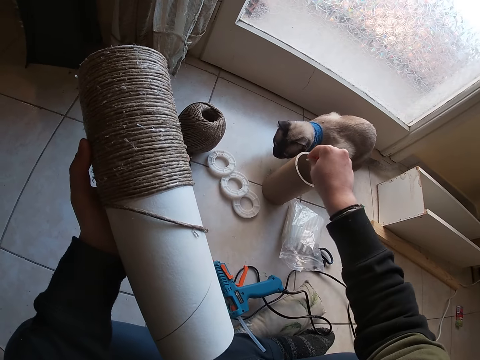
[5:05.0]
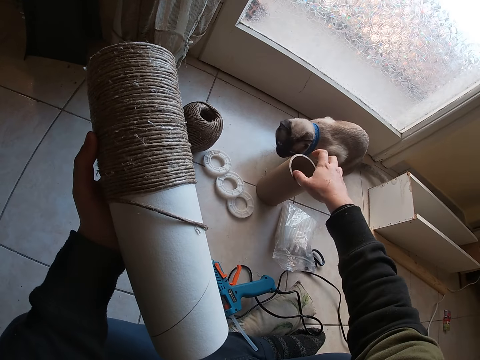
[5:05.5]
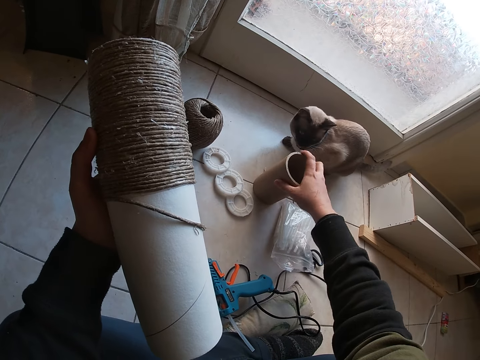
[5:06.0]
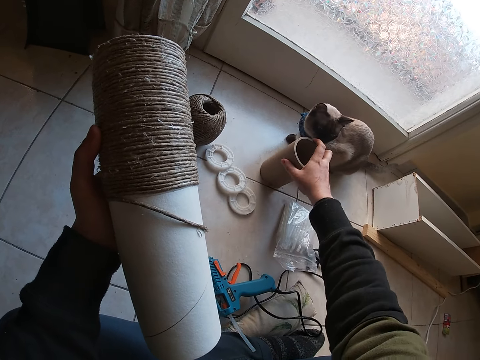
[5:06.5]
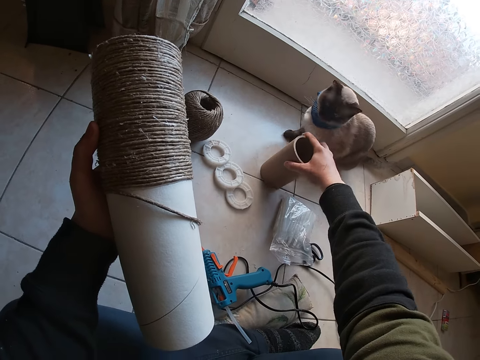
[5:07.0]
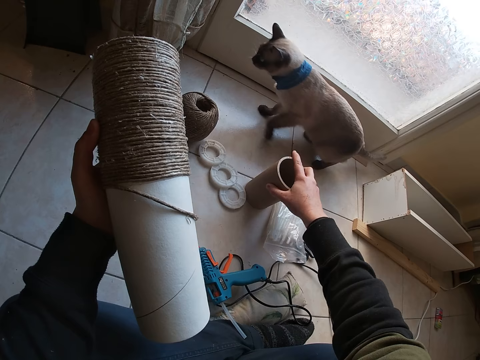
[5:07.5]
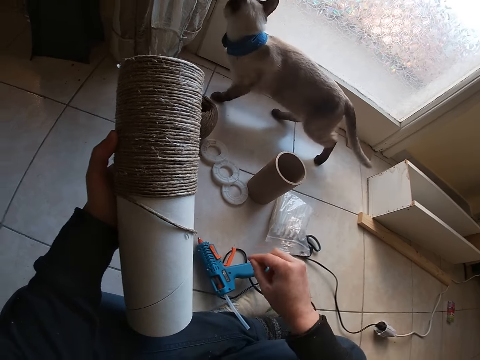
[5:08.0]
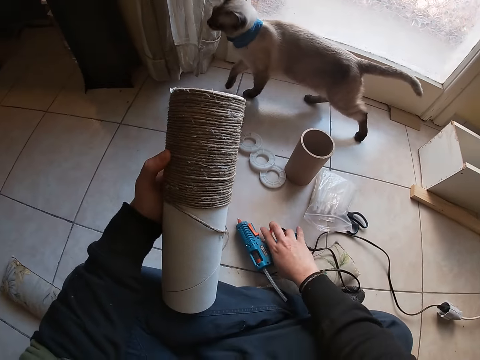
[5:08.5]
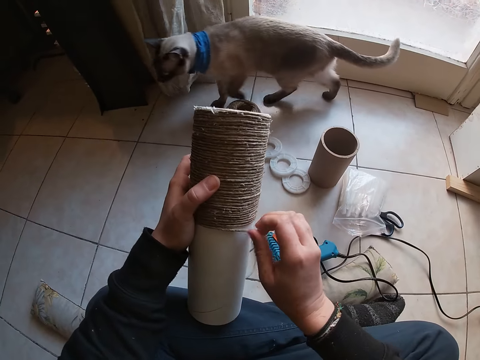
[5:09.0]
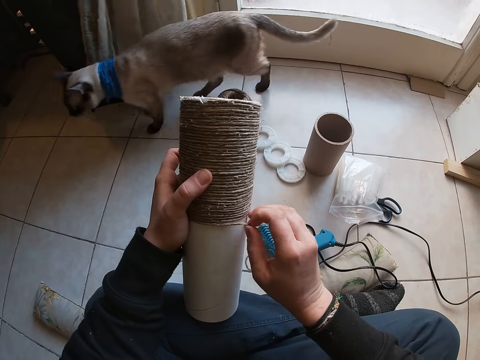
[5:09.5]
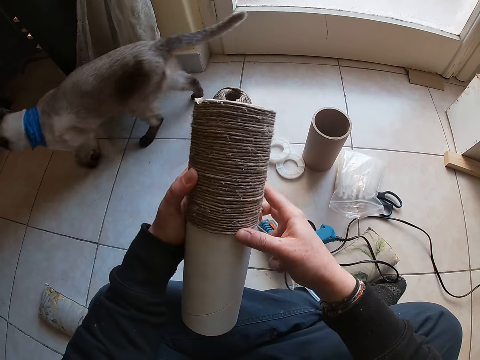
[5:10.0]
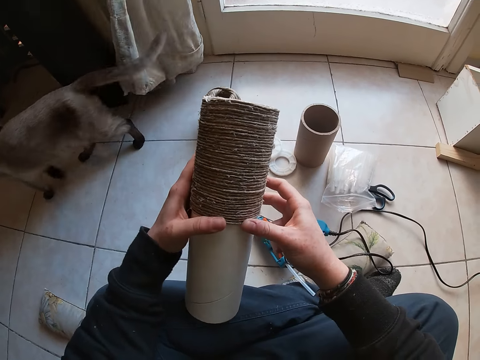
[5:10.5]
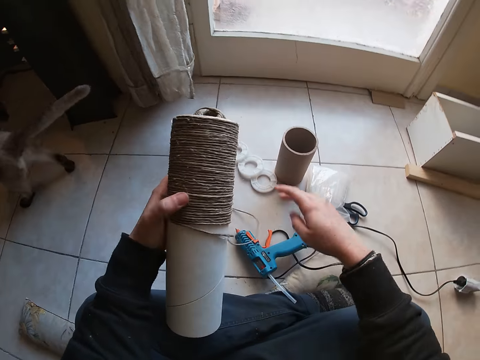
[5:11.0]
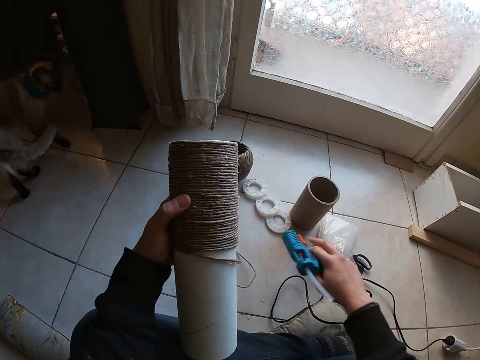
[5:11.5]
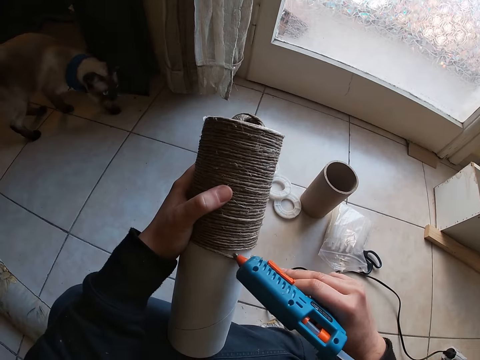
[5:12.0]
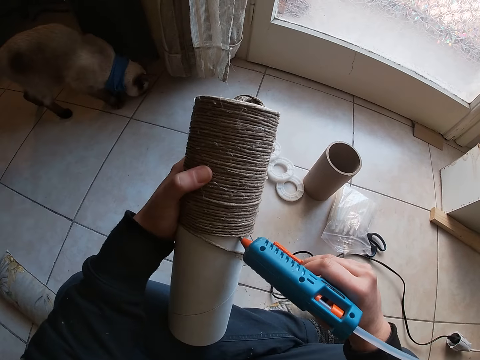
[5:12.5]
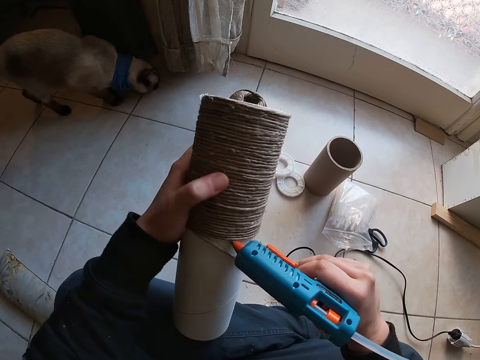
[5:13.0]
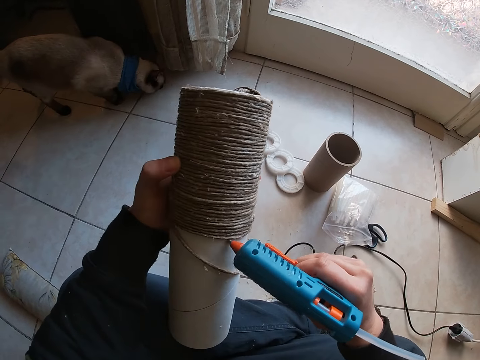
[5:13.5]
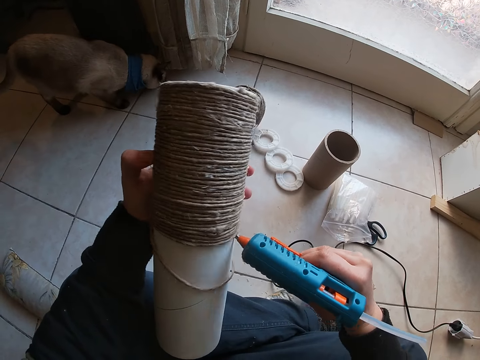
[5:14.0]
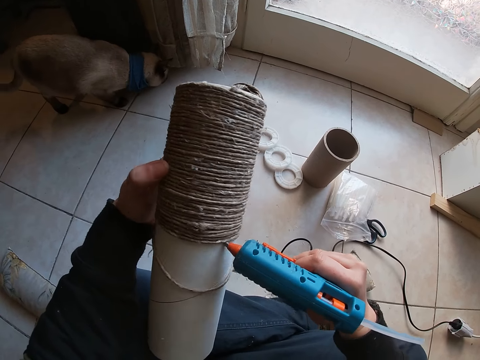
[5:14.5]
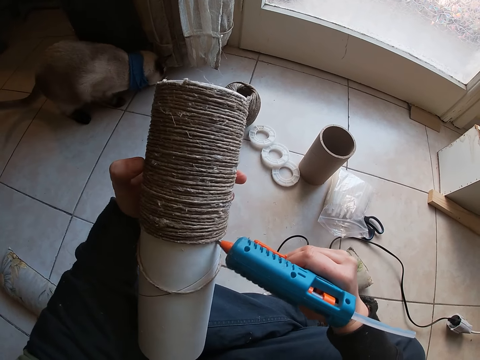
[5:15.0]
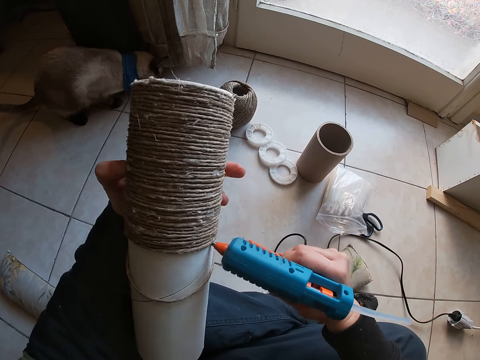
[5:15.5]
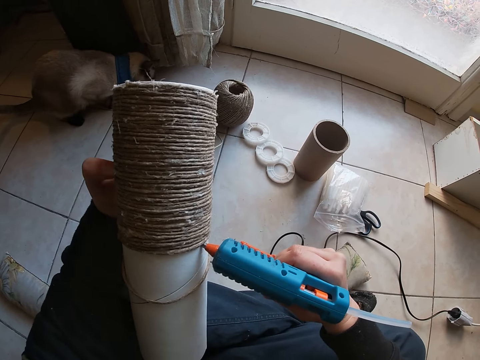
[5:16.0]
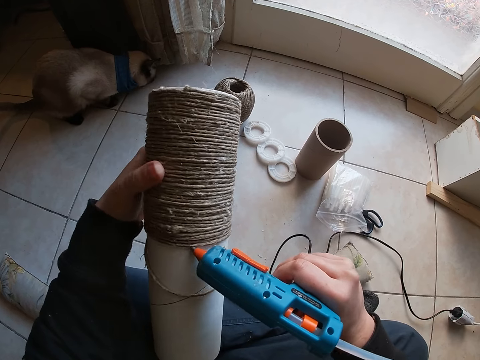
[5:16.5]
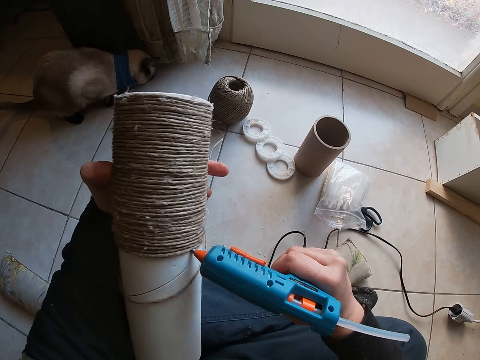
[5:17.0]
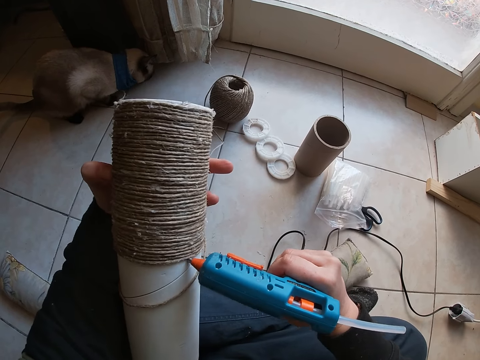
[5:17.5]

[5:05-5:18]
The camera wearer picks up a nail from the floor. She drops the nail or dirt inside the thread reel on the floor with her right hand. She drags the thread reel on the floor with her right hand. She removes her right hand from the thread reel on the floor. She touches the hot glue gun on the floor with her right hand. She removes her right hand from the hot glue gun on the floor. She touches the thread on the thread reel with her right hand. The cat walks around. The camera wearer rolls the thread round the thread reel with her right hand. She passes the thread reel to her left hand with her right hand. She picks up the hot glue gun or drill on the floor with her right hand. She drills the tube cardboard paper. She places the hot glue gun on the thread reel with her right hand. The cat picks food from the floor. The camera wearer adjusts the thread reel with her left hand. The cat sits on the floor.

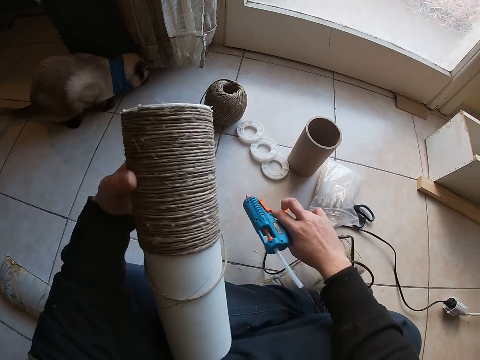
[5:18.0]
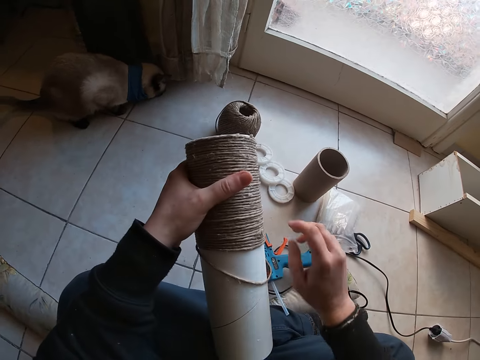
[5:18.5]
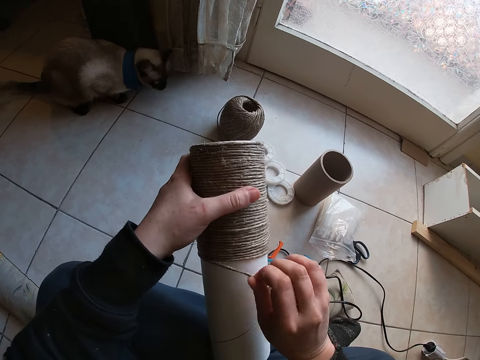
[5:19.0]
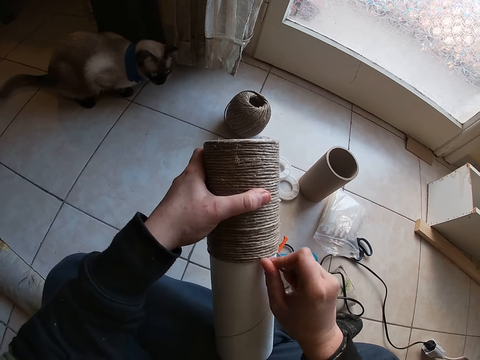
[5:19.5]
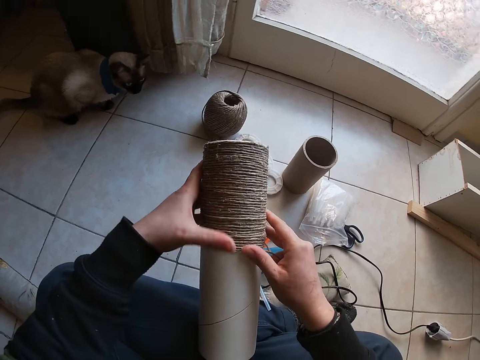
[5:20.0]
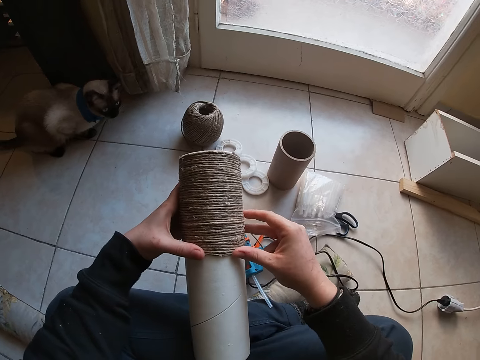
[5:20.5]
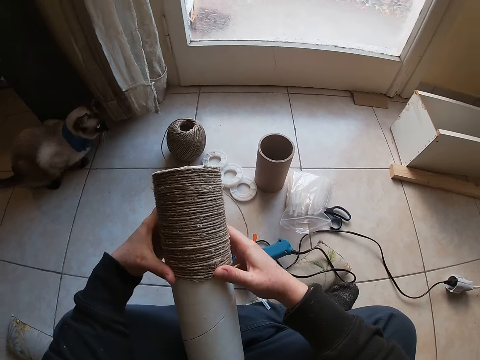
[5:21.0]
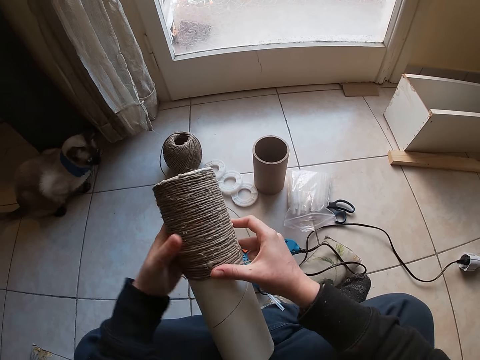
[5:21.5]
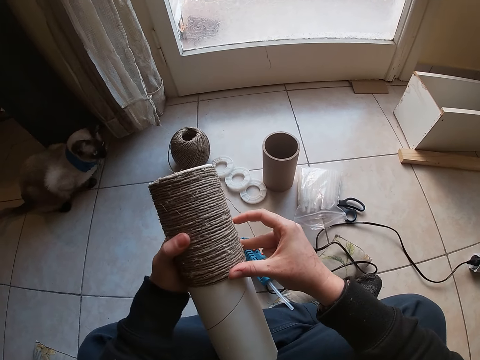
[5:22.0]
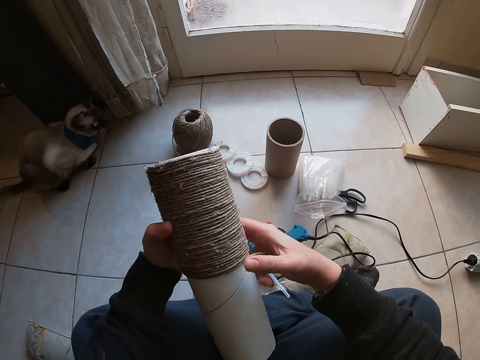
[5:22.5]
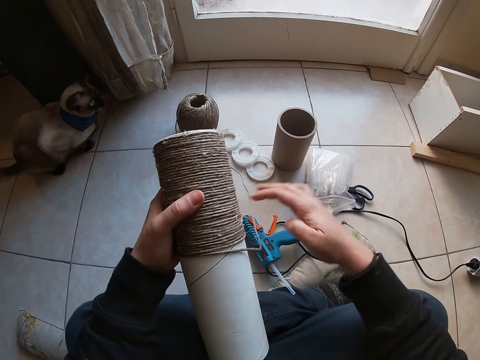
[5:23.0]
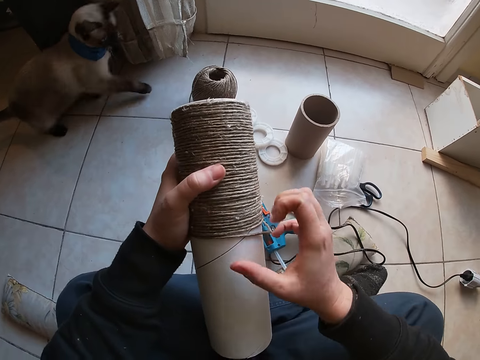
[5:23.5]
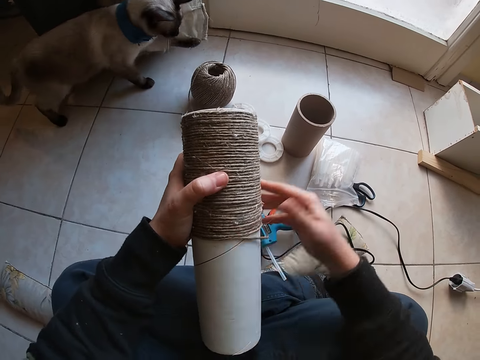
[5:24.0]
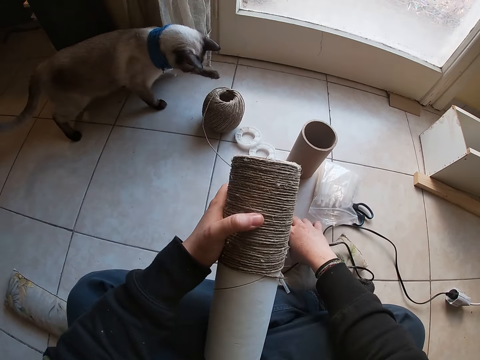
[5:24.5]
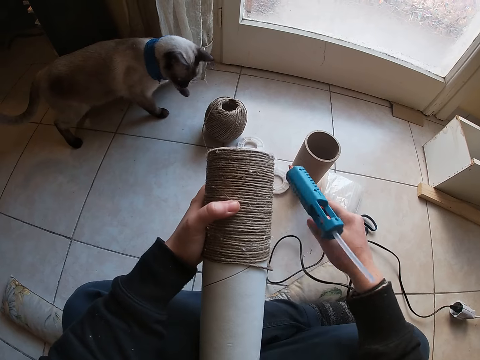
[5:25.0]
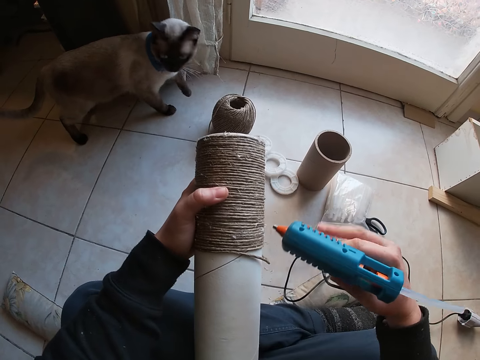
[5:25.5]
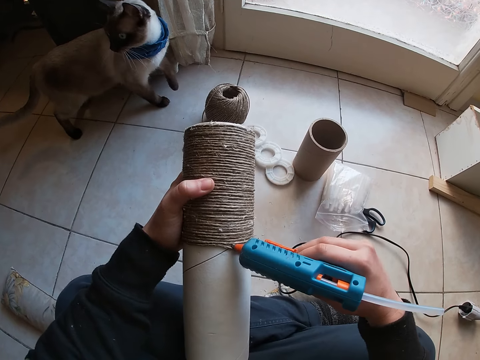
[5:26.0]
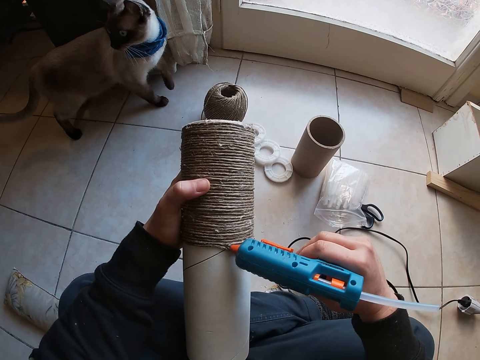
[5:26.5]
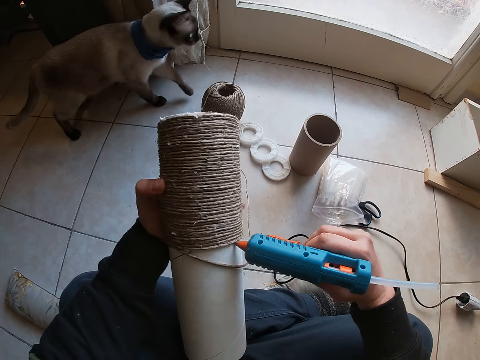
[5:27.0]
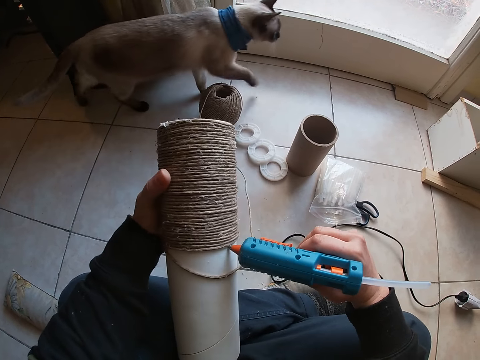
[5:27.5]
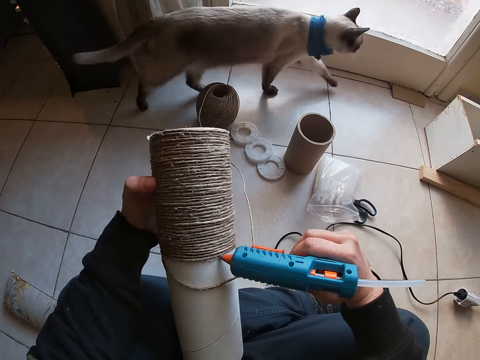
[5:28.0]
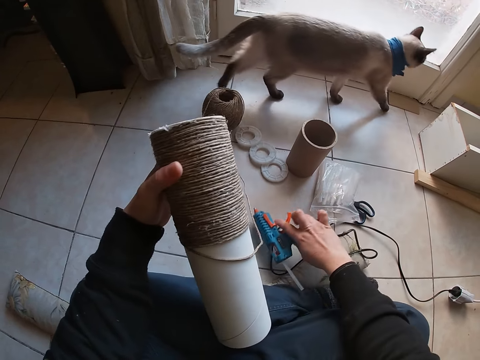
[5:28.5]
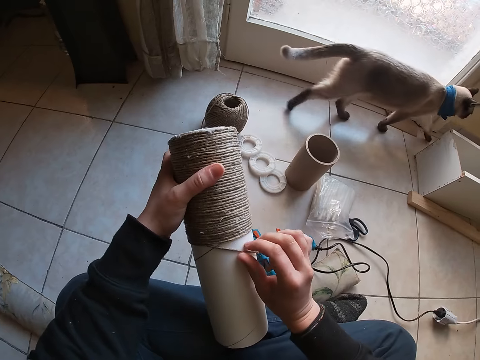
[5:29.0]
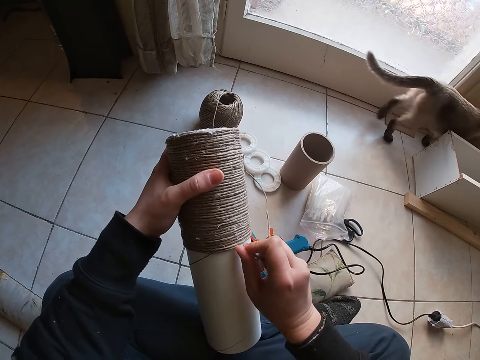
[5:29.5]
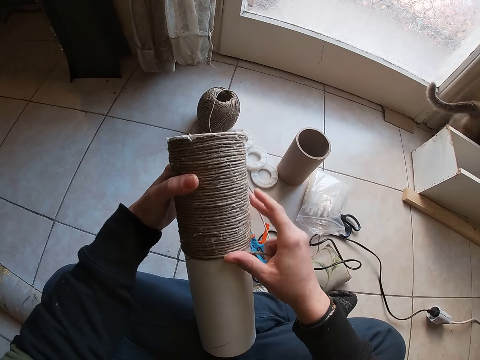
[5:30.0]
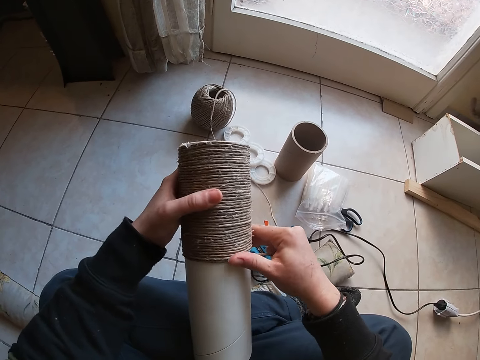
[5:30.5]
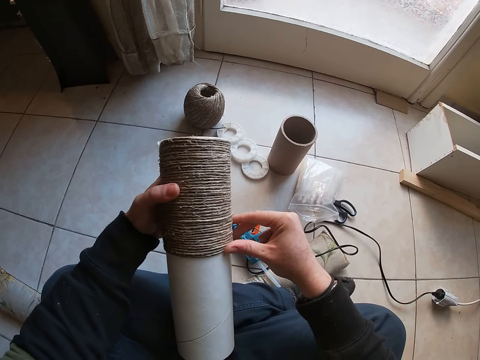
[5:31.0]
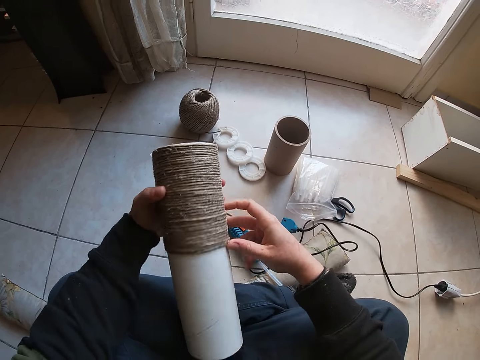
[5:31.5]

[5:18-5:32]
The camera wearer drops the hot glue gun on the floor with her right hand. She holds the thread on the thread reel with her right hand. She rolls the thread round the thread reel with her right hand. She removes her right hand from the thread. She holds the thread reel with both hands. She removes her right hand from the thread reel. She picks up the hot glue gun on the floor with her right hand. She drills the tube cardboard paper. She places the hot glue gun on the thread reel with her right hand. She adjusts the thread reel with her left hand. The cat walks away. The camera wearer drops the hot glue gun on the floor with her right hand. She holds the thread on the thread reel with her right hand. She rolls the thread round the thread reel with her right hand.
